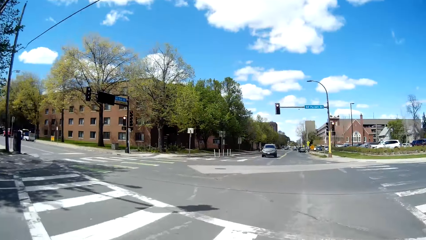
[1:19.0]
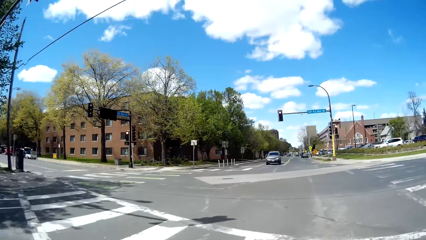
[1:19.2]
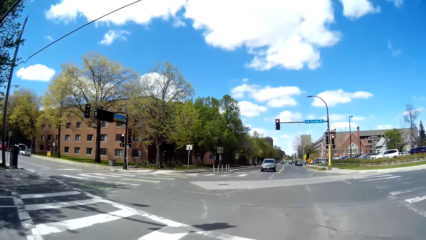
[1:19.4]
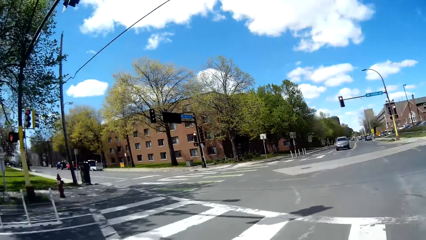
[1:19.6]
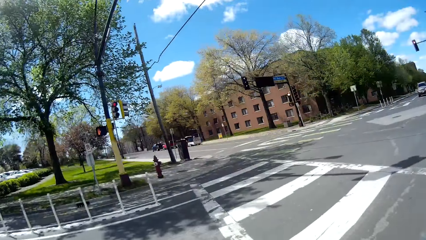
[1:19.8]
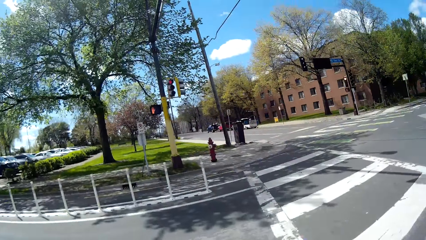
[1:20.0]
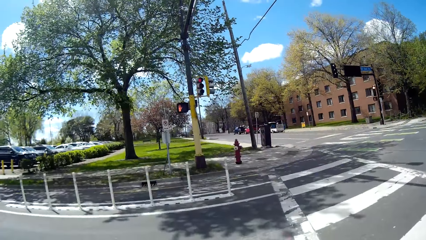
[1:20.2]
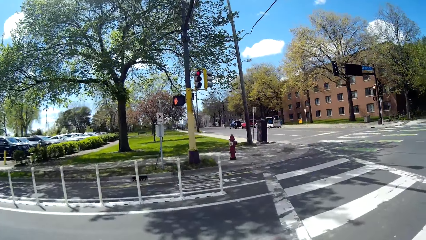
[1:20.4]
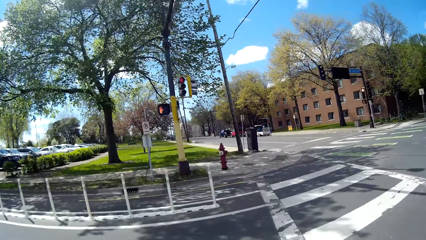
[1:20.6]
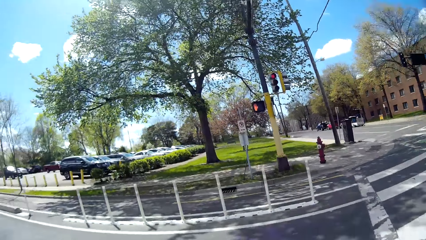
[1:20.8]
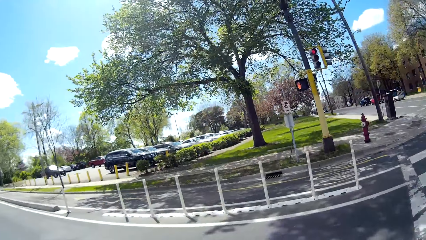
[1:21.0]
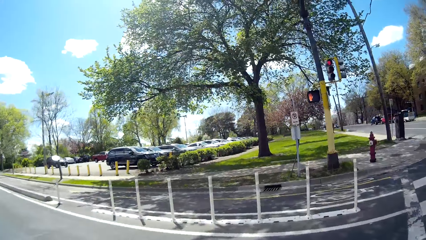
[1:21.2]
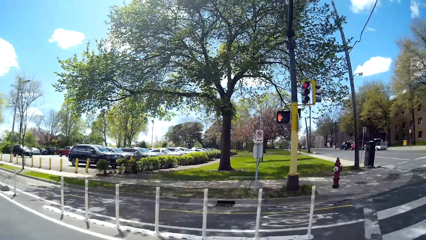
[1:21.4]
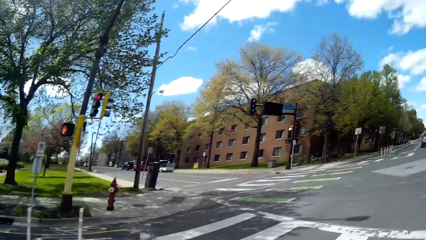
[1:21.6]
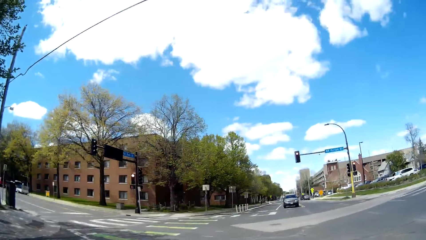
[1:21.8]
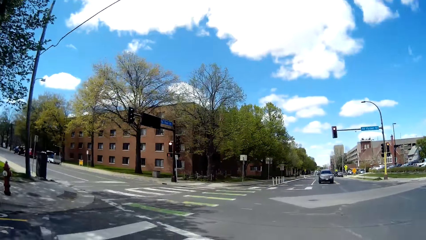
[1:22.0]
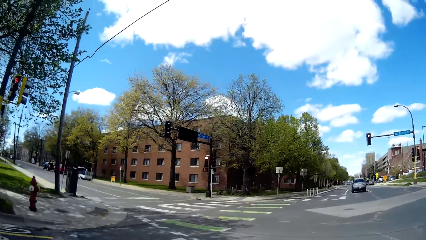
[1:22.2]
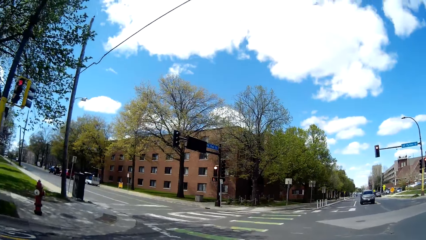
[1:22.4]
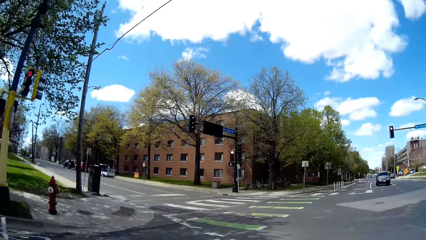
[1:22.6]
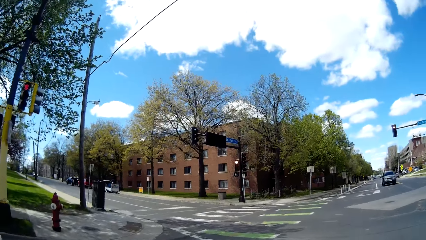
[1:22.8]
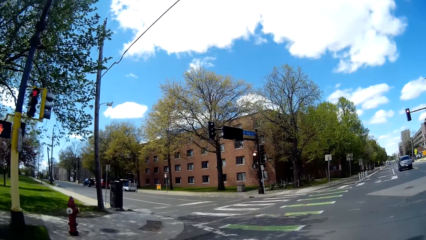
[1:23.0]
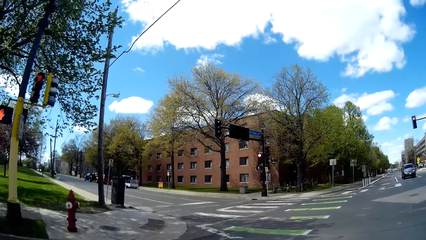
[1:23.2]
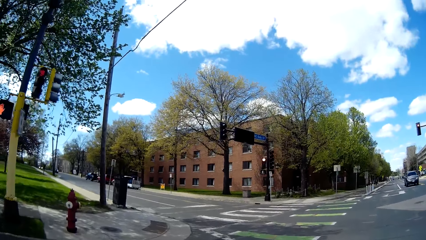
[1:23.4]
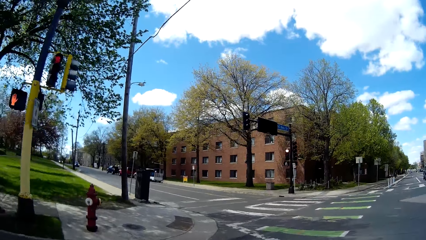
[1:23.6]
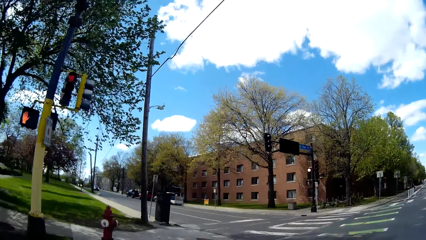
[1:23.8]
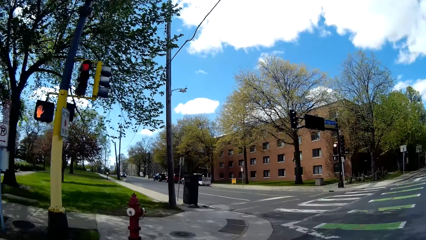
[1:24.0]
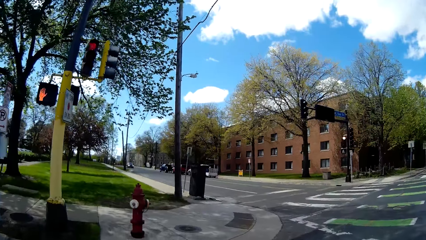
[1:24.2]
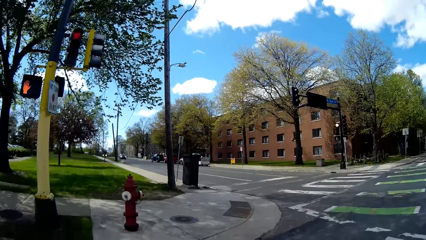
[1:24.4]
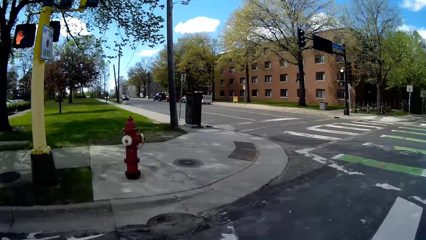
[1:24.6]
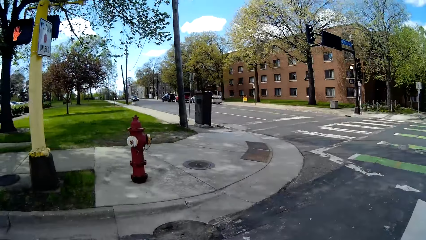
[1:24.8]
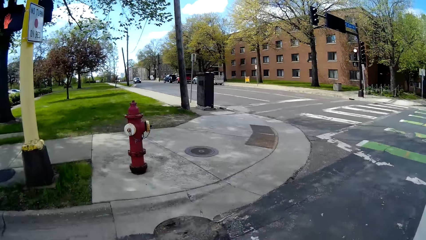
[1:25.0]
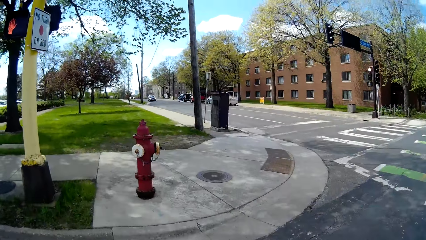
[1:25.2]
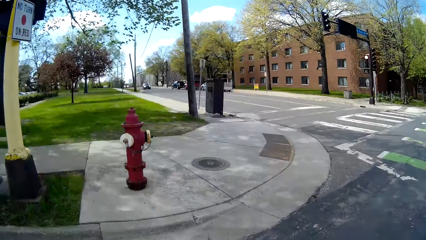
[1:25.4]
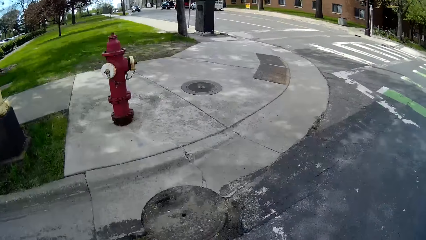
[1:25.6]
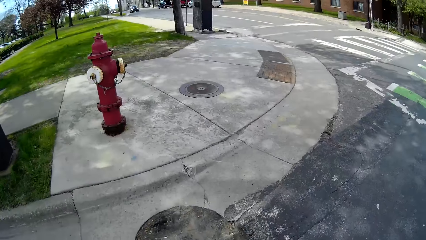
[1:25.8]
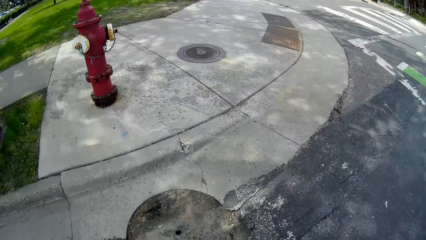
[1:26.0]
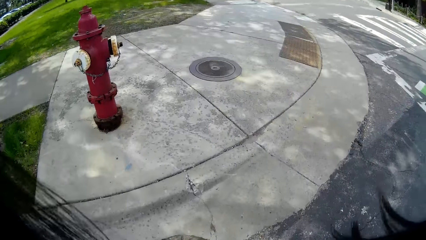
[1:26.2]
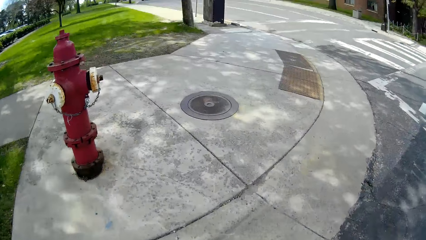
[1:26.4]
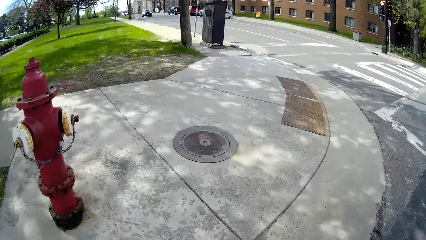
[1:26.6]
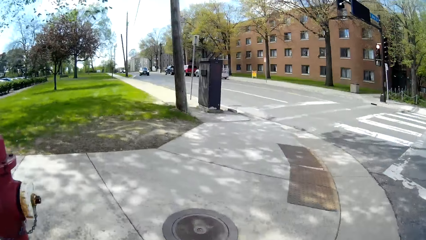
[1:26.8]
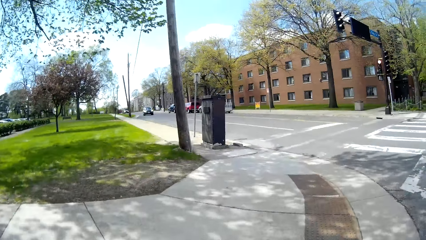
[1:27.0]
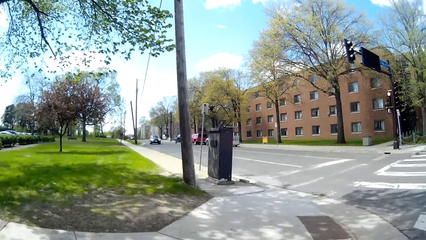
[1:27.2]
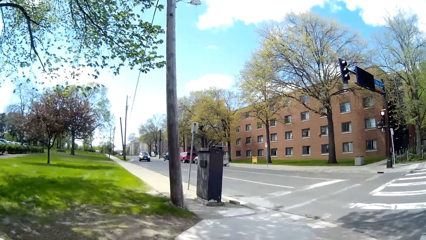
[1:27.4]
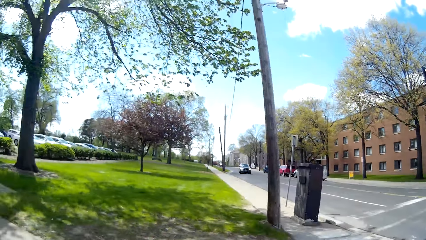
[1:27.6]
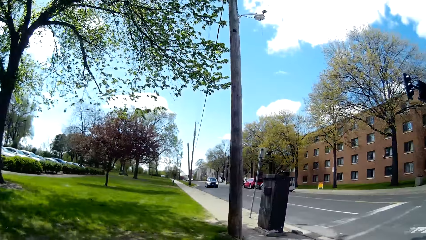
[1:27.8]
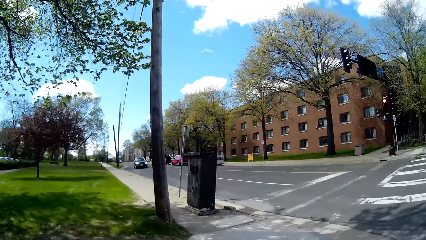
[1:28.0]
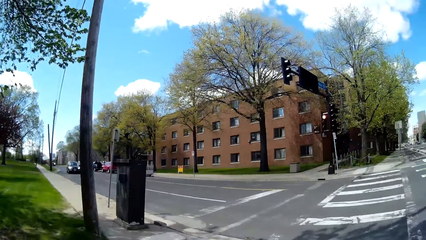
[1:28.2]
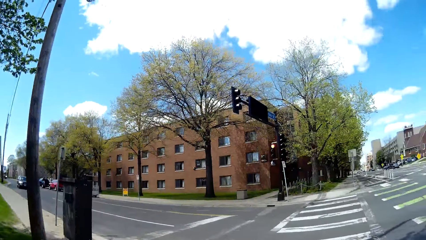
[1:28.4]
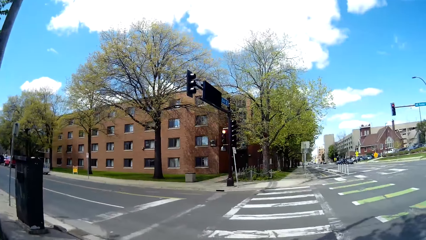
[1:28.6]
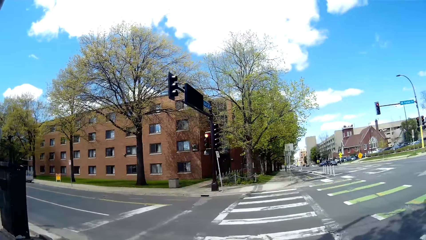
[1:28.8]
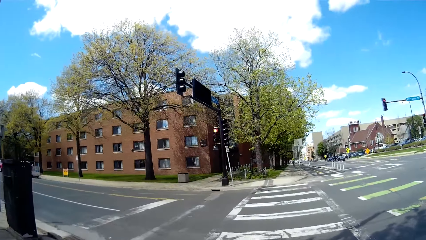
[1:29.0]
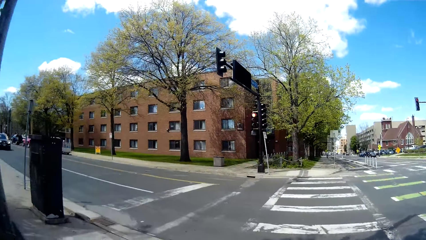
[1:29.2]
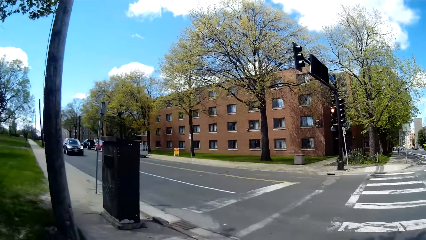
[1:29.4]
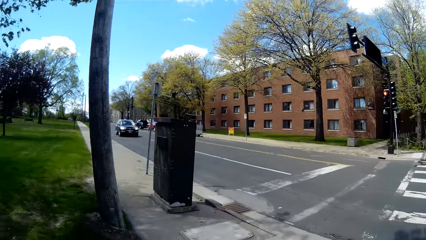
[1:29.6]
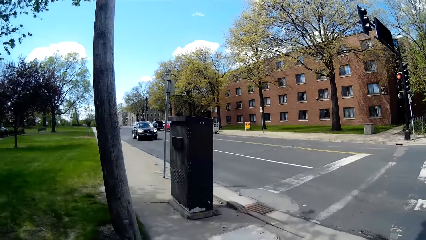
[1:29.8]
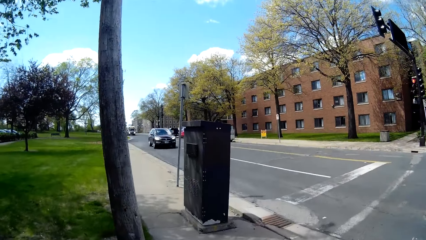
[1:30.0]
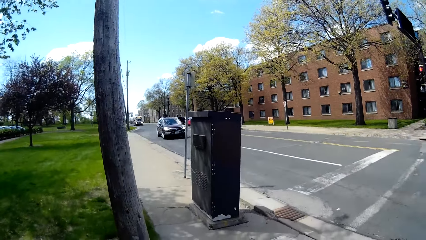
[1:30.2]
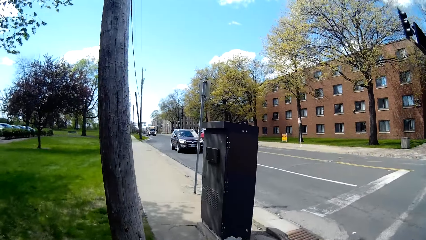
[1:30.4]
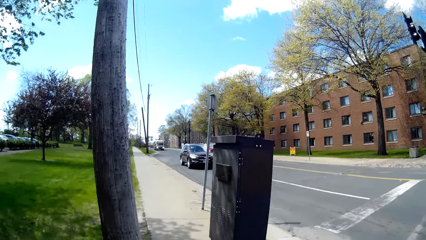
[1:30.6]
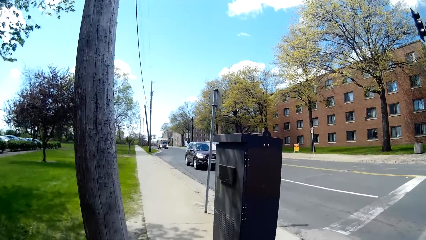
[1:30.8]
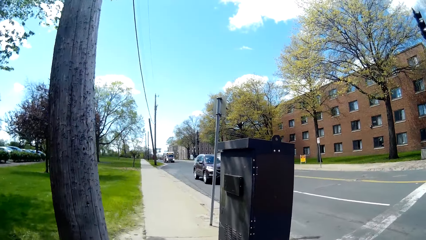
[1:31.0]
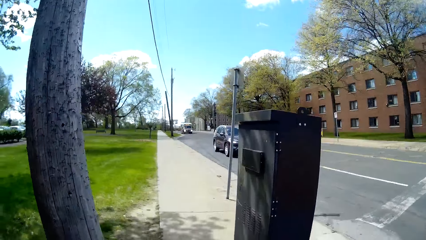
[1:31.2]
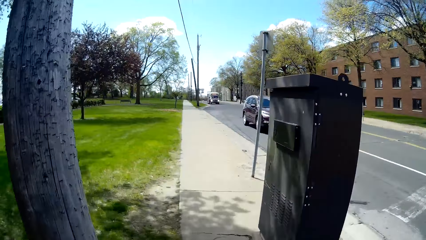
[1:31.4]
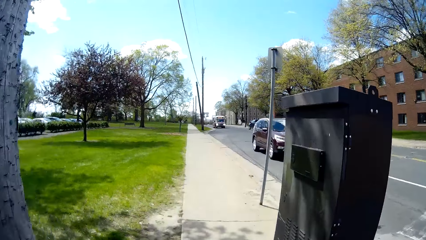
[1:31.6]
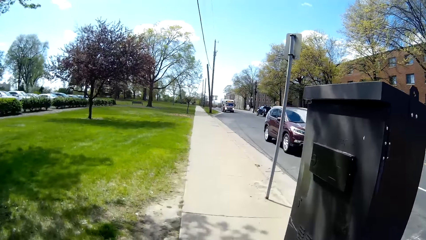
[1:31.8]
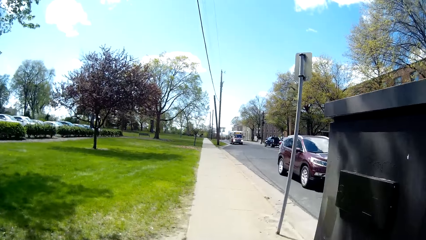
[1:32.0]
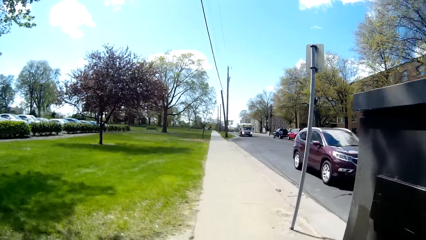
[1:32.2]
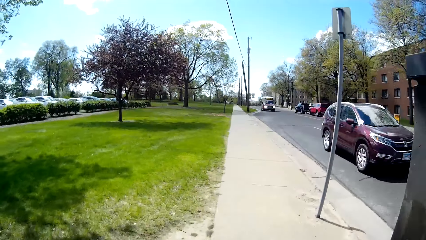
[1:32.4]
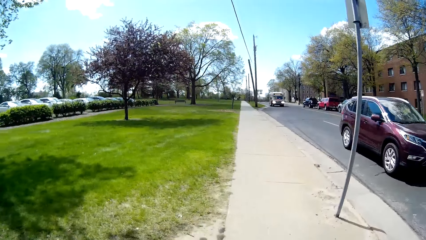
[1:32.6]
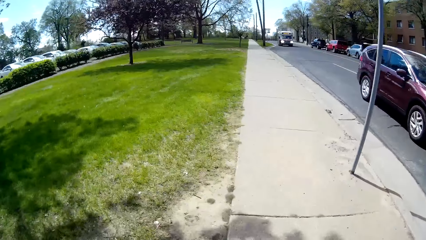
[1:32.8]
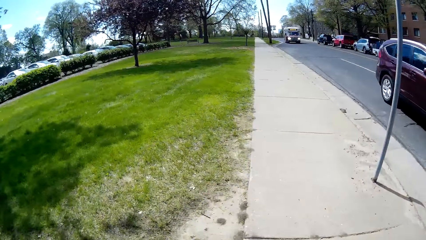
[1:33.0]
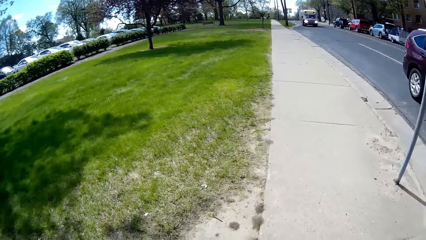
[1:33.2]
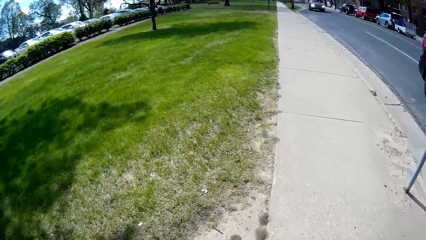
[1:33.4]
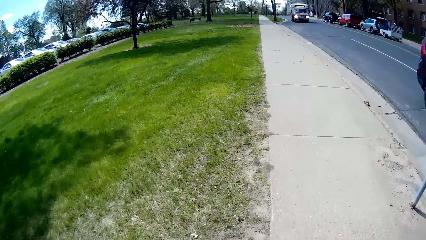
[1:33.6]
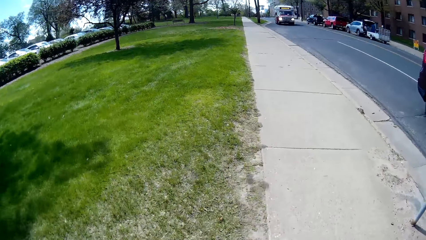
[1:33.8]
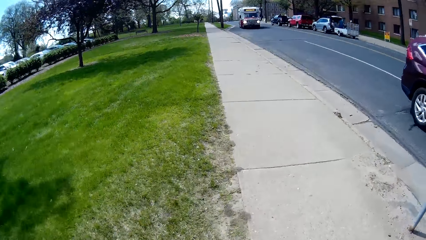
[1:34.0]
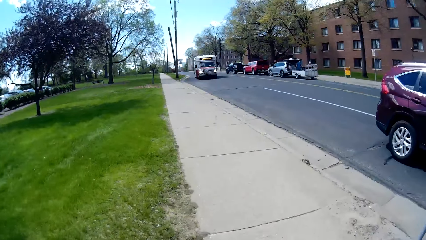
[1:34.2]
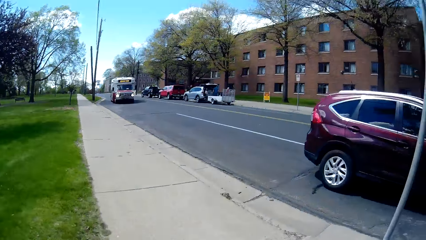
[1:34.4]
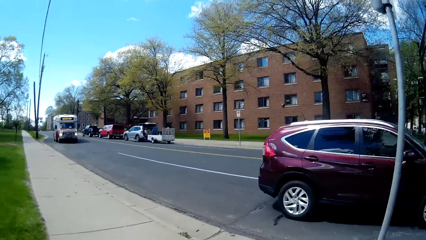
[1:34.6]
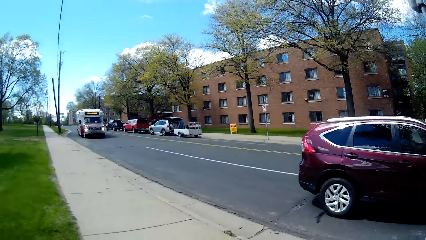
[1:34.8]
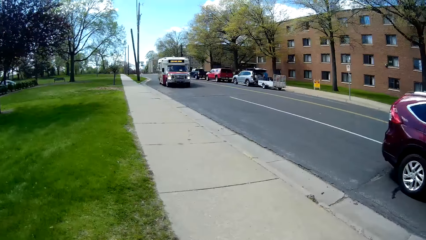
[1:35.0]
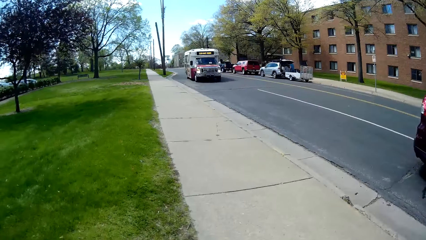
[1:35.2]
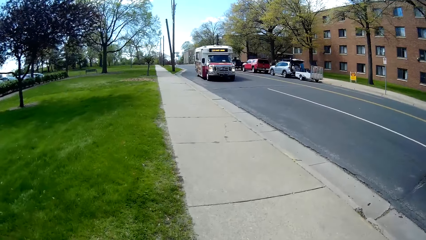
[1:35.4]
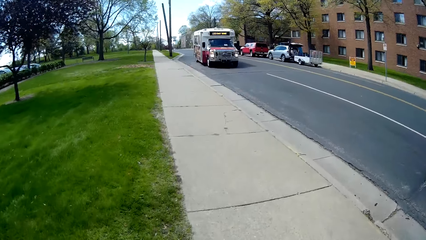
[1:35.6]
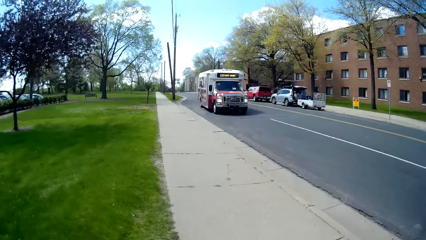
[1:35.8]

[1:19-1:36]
The camera wearer walks across the road. They walk on a pathway. They look around. They walk on the pavement. A red car drives past the camera wearer.
